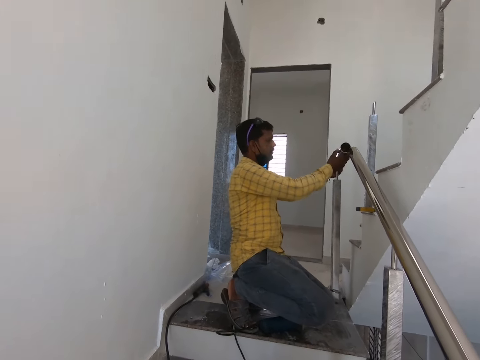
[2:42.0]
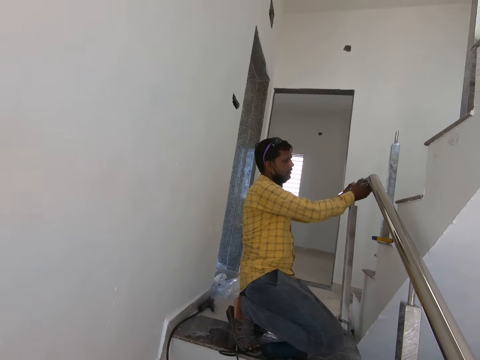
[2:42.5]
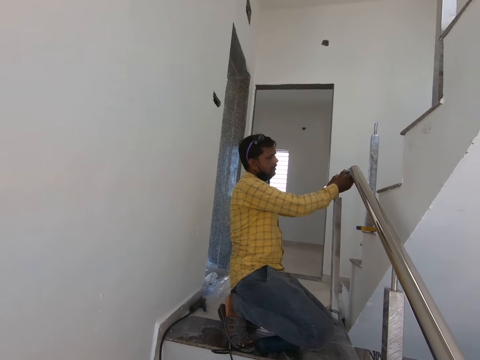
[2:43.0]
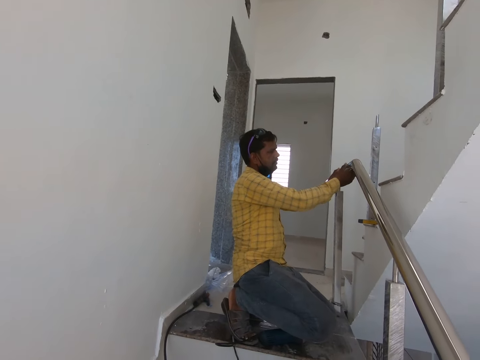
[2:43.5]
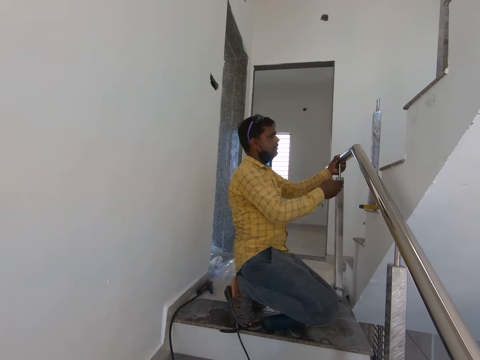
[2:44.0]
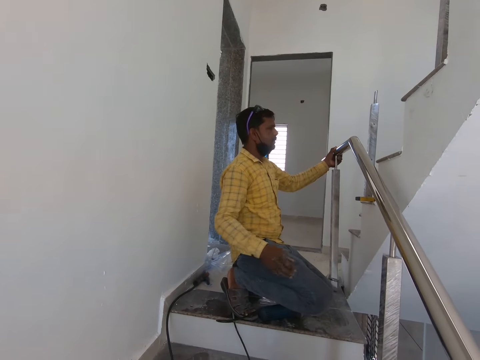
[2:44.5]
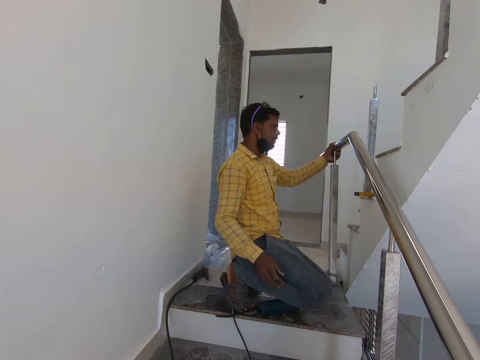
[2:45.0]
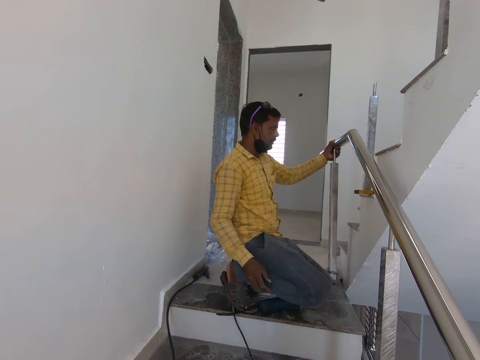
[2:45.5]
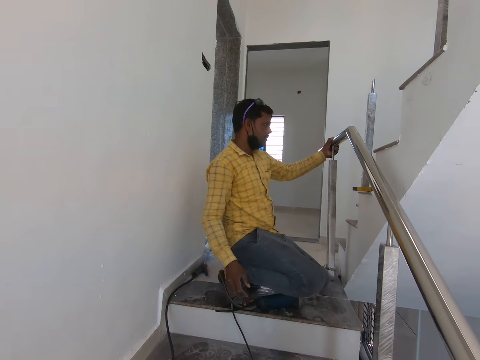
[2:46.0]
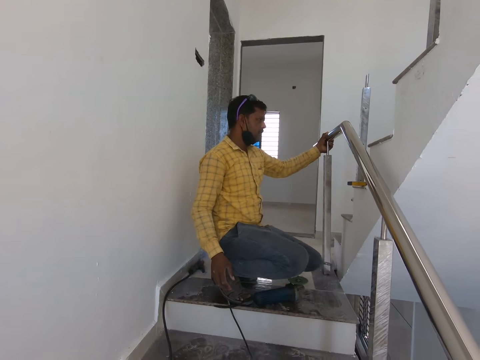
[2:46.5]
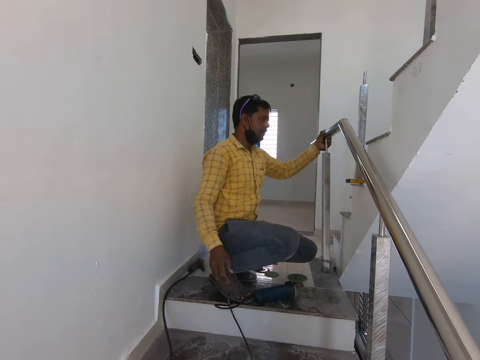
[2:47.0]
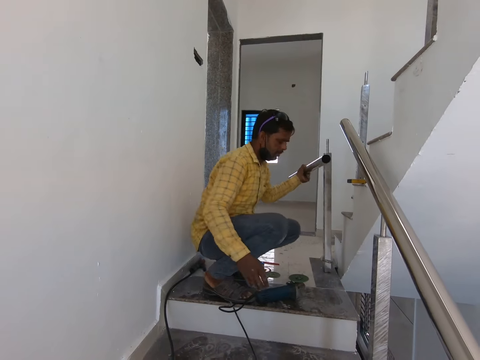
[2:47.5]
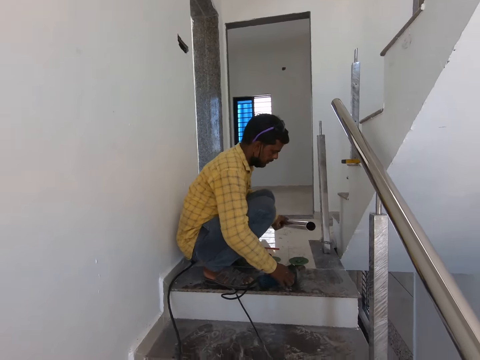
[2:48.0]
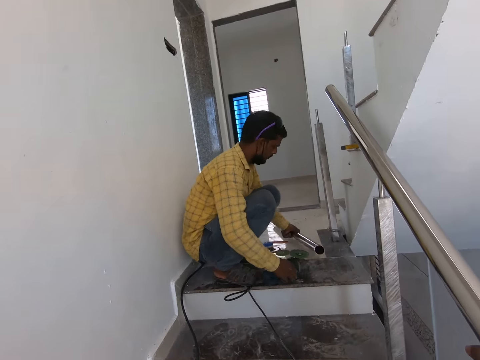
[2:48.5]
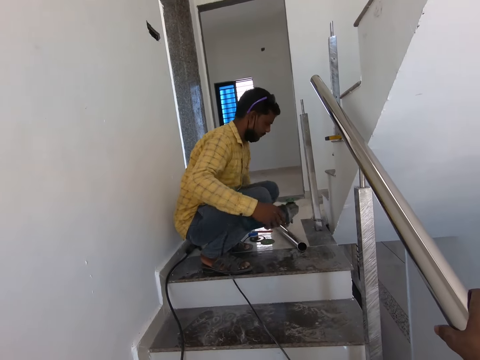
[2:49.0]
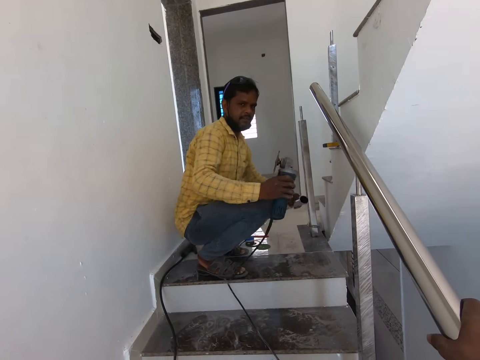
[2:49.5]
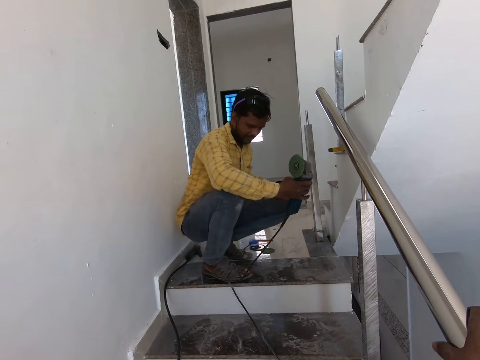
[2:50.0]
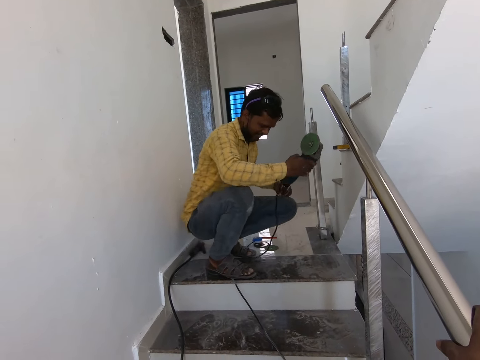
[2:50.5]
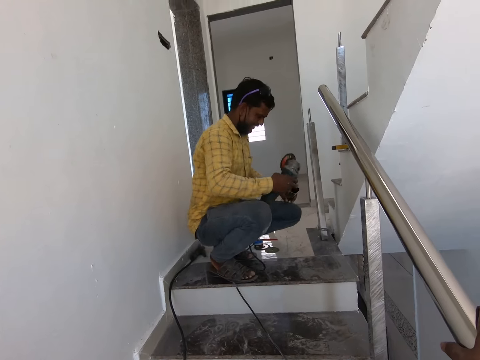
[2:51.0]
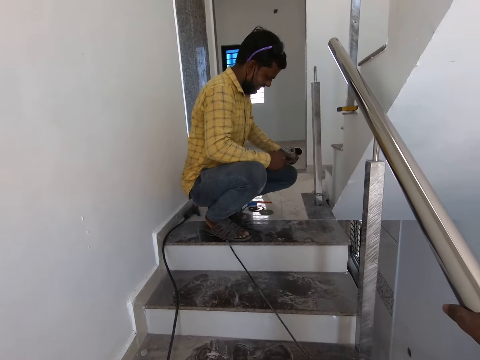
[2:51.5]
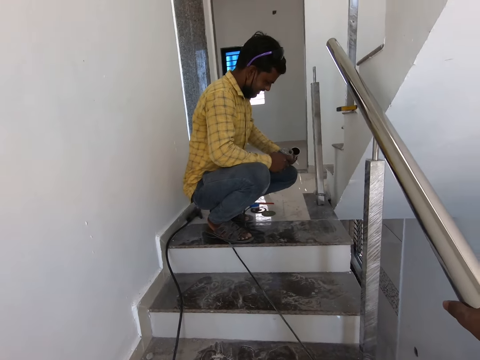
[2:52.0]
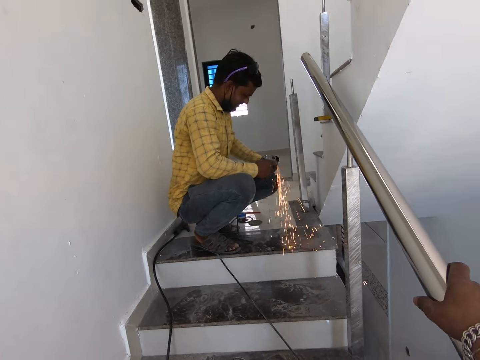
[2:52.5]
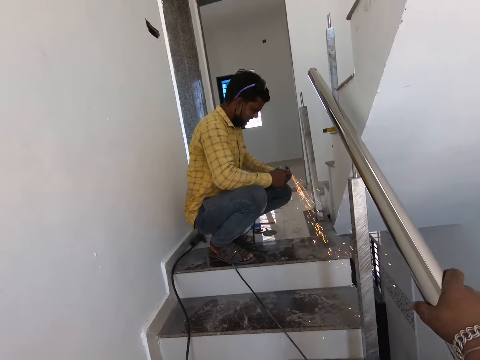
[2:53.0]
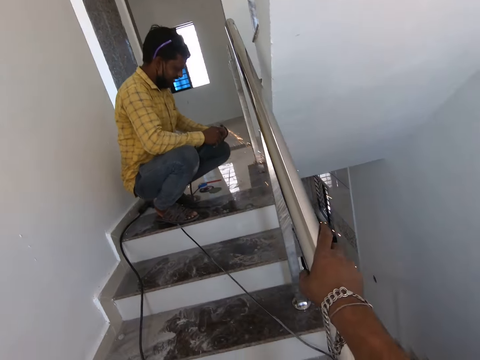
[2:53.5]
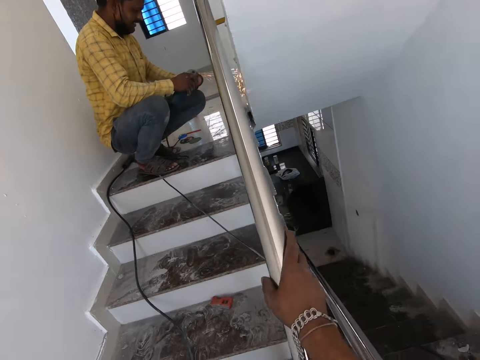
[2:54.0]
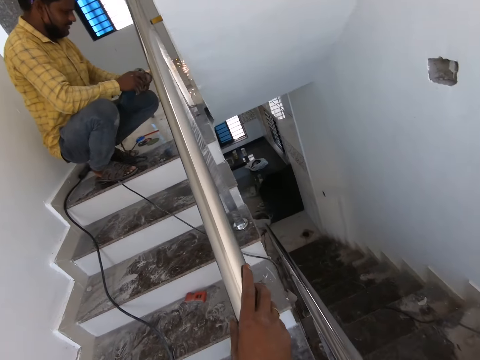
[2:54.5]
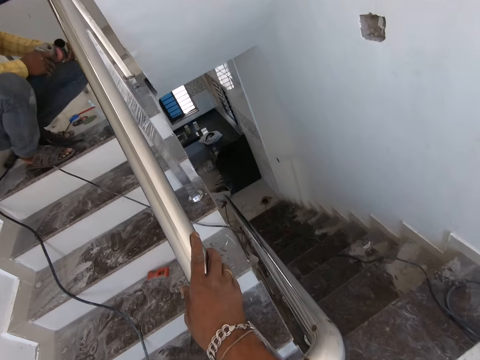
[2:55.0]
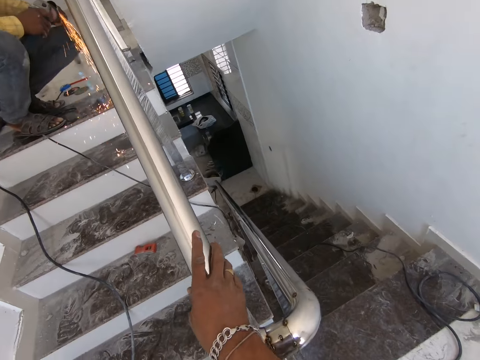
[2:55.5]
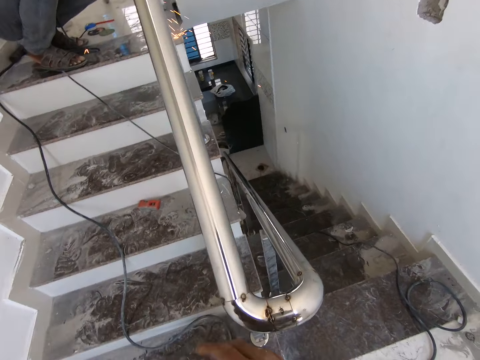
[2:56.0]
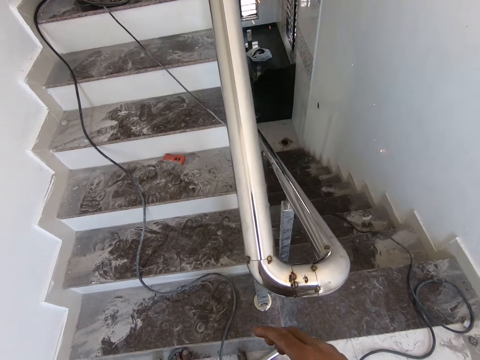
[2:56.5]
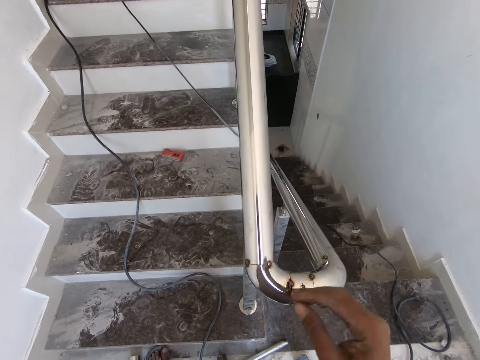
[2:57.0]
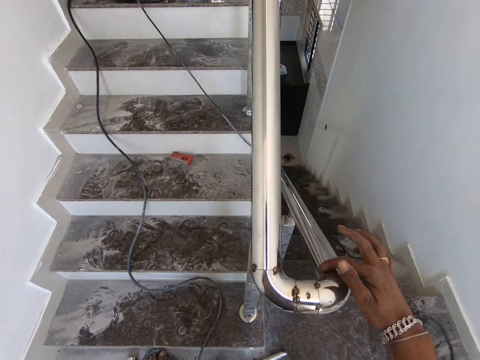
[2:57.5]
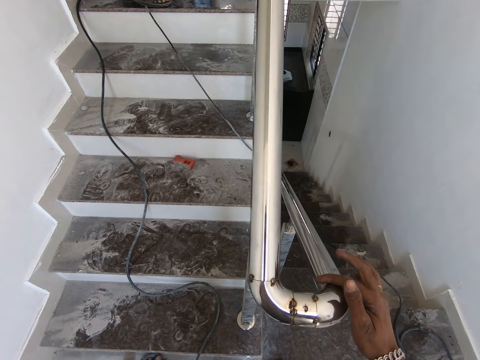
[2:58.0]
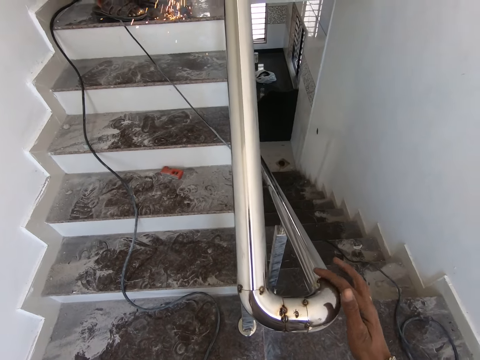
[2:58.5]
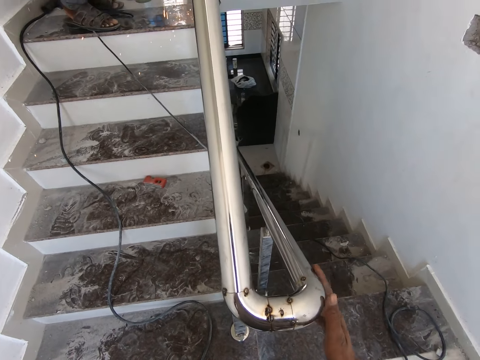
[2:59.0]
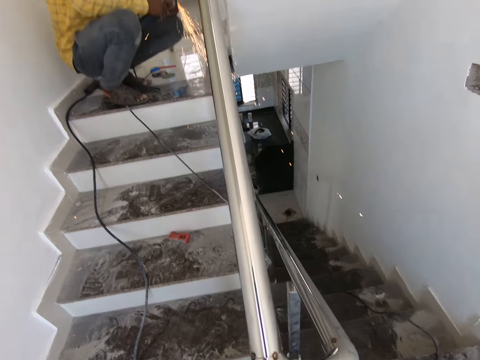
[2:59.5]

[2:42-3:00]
A man fits the metal on the stair handle. The man picks up the grinder on the floor. The man grinds the metal. The camera wearer looks around.

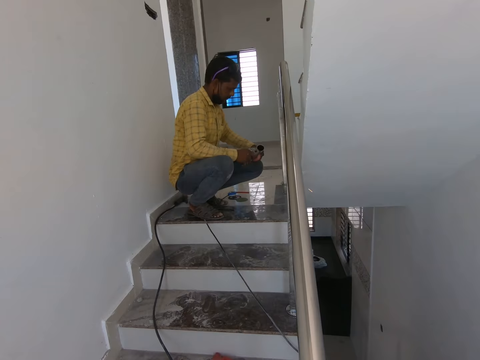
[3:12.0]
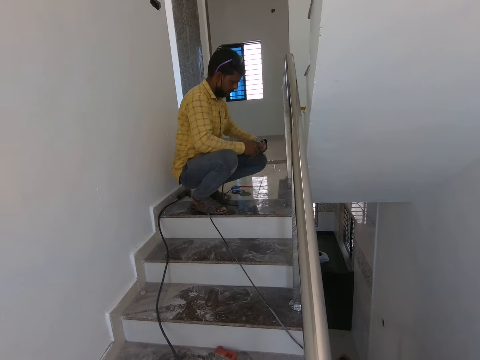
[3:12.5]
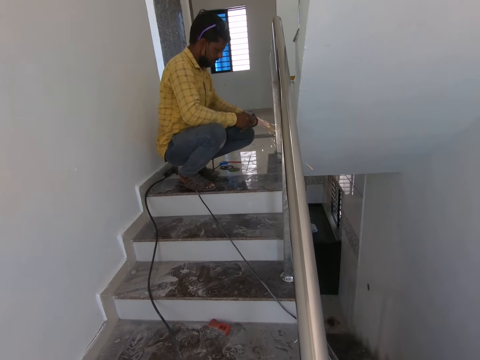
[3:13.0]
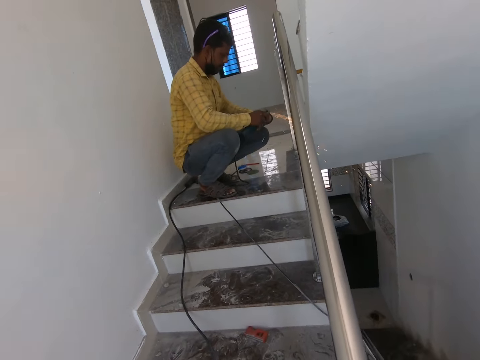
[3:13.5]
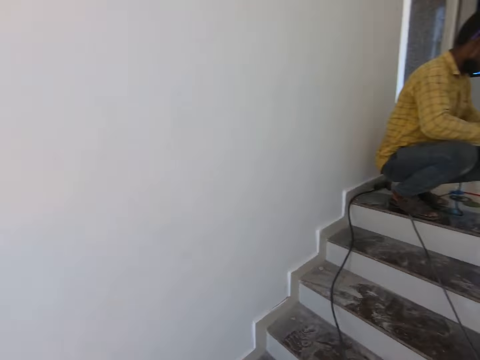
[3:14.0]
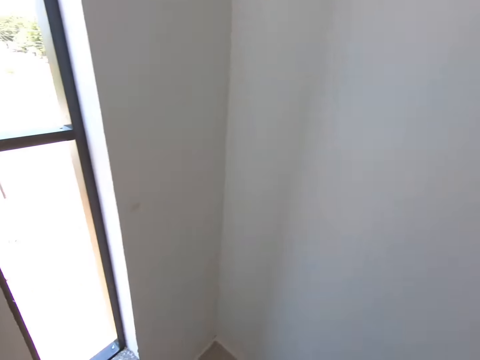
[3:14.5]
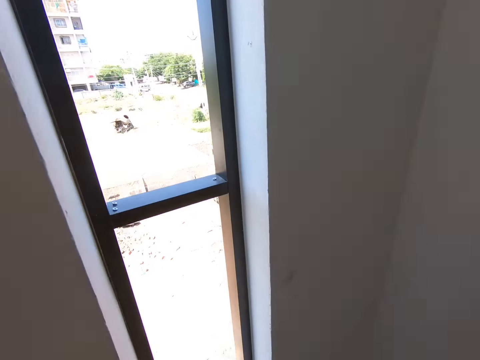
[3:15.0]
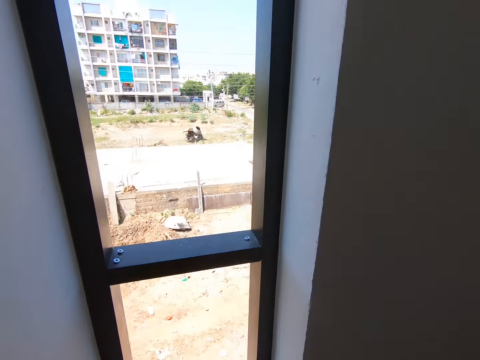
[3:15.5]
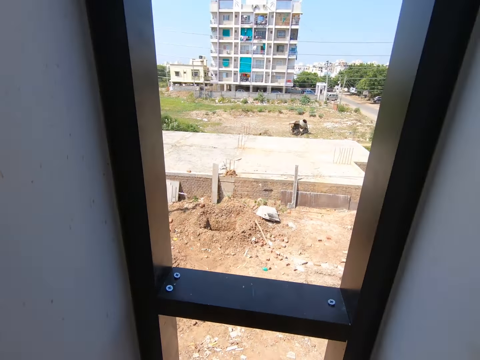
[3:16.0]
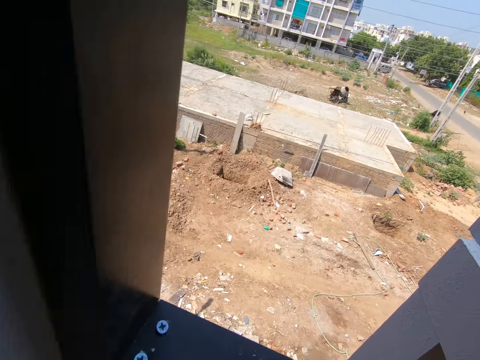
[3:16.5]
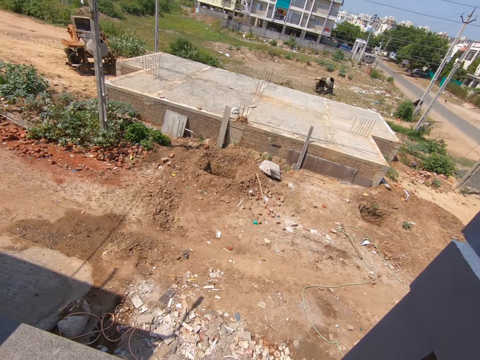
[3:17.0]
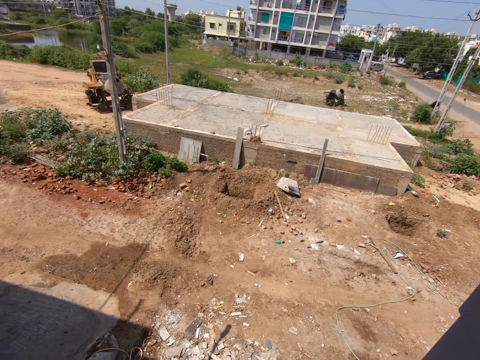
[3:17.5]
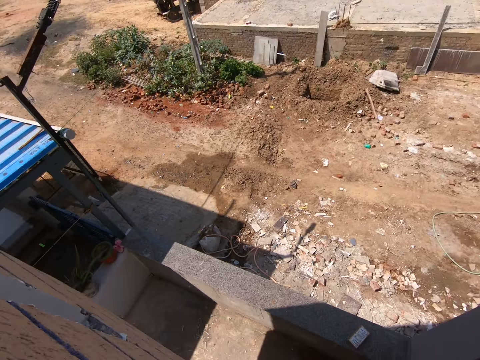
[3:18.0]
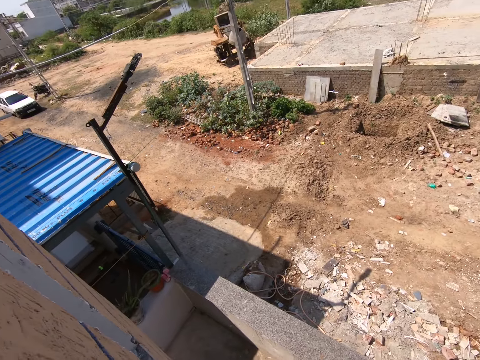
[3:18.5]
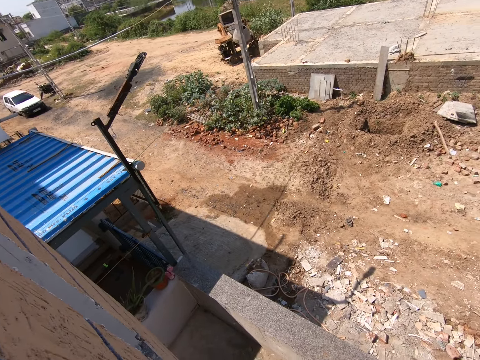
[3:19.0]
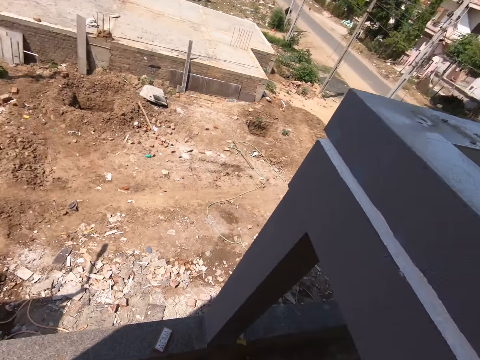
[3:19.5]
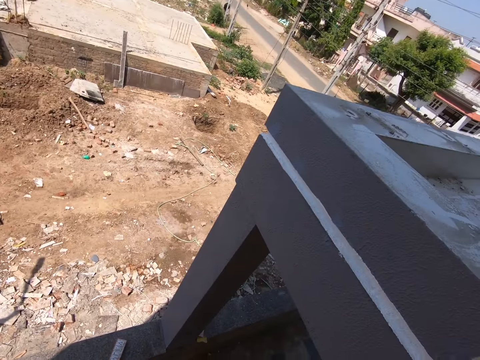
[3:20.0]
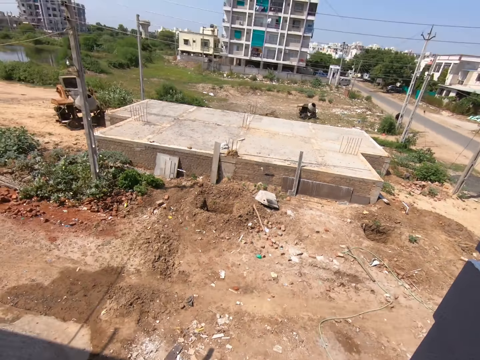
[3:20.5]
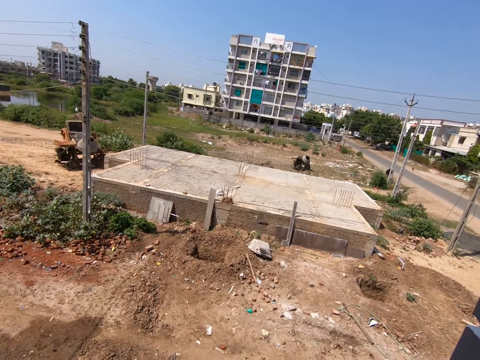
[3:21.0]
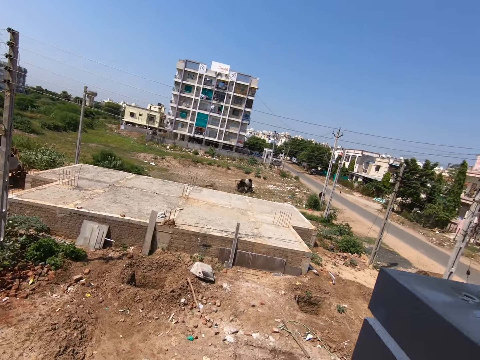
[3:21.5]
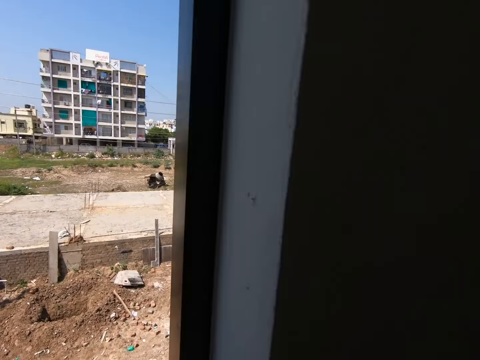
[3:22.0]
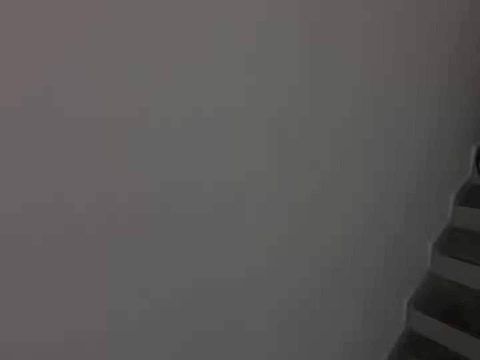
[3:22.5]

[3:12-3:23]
A person grinds the metal. The camera wearer stares outside the window. They walk in the house.
